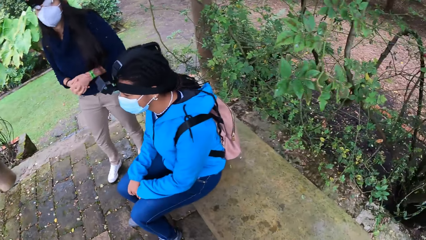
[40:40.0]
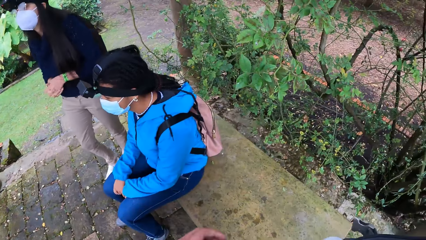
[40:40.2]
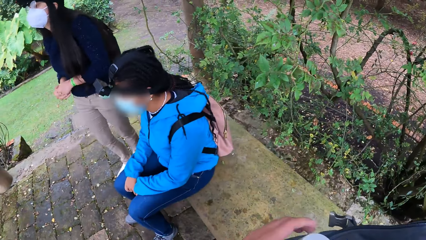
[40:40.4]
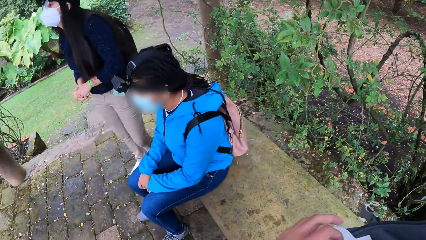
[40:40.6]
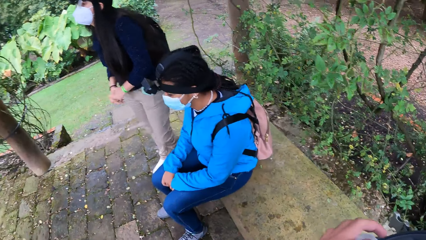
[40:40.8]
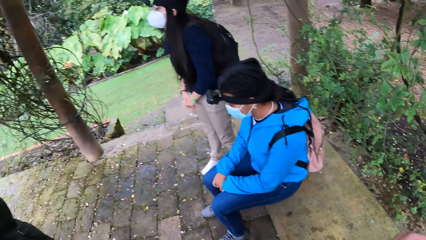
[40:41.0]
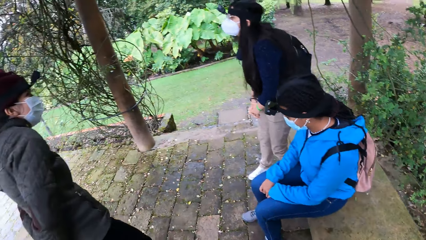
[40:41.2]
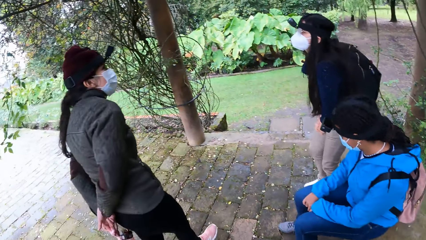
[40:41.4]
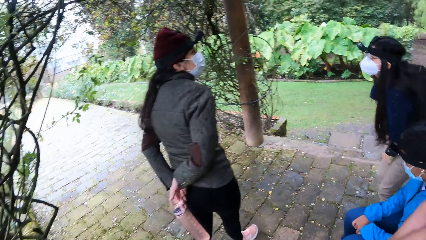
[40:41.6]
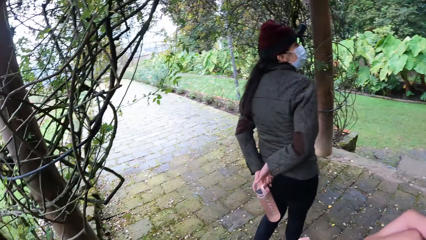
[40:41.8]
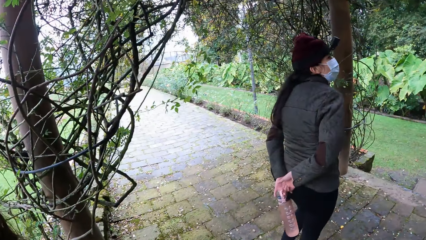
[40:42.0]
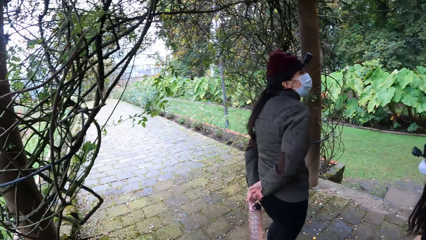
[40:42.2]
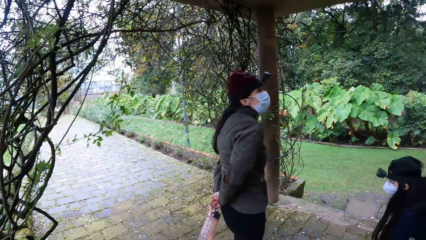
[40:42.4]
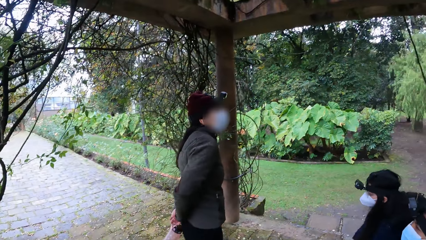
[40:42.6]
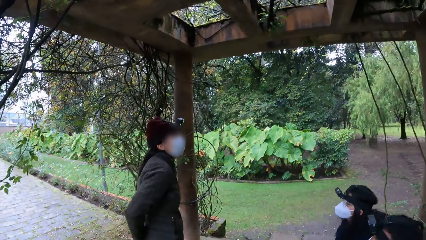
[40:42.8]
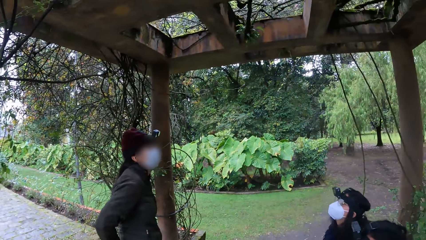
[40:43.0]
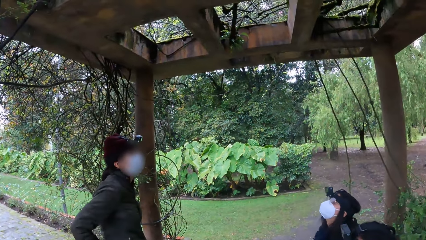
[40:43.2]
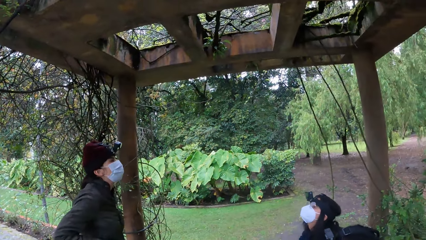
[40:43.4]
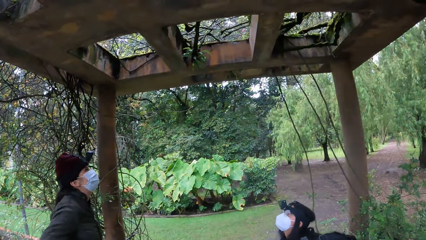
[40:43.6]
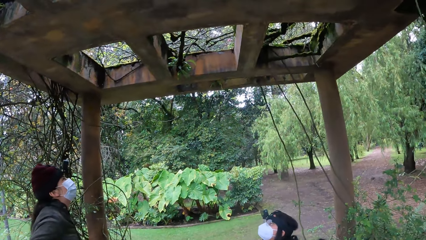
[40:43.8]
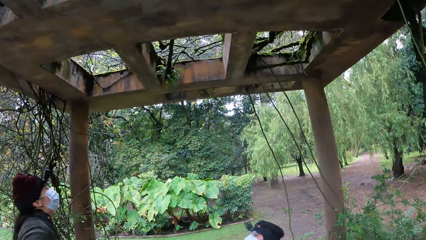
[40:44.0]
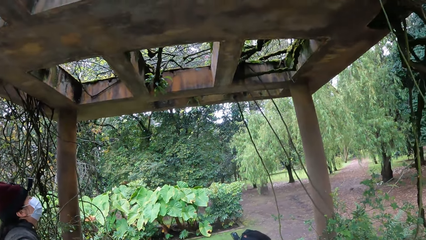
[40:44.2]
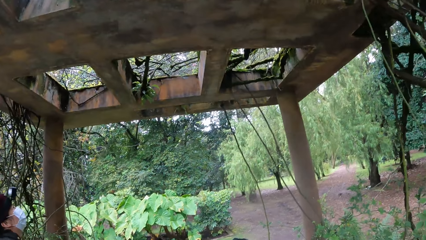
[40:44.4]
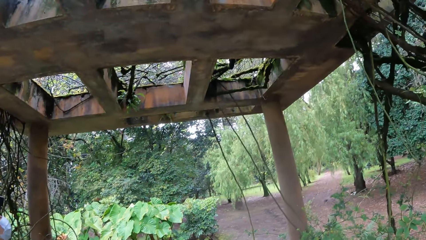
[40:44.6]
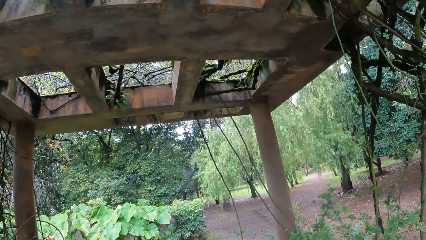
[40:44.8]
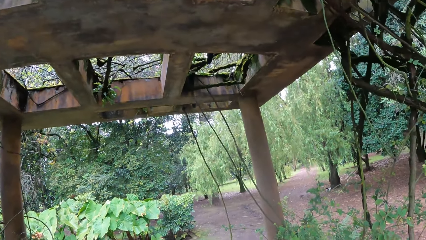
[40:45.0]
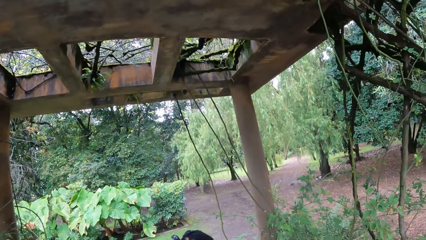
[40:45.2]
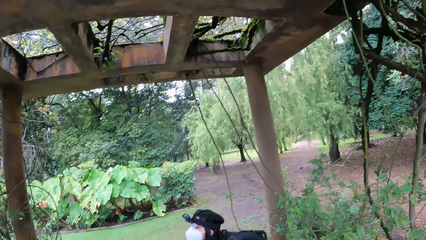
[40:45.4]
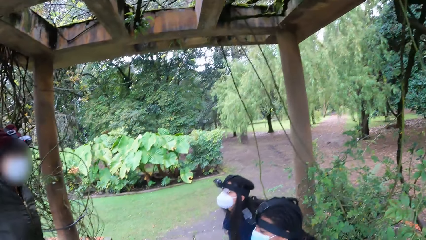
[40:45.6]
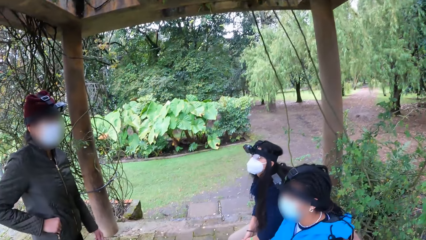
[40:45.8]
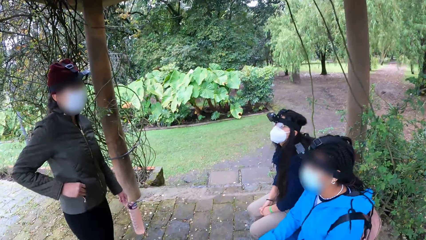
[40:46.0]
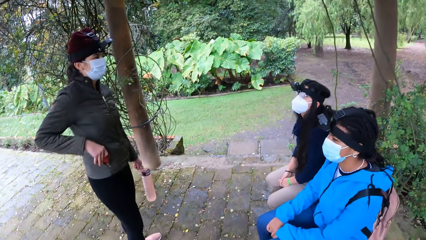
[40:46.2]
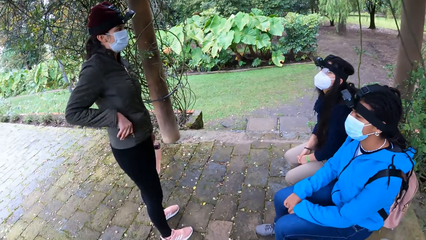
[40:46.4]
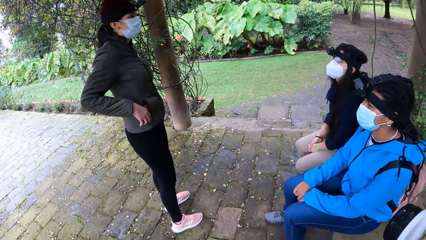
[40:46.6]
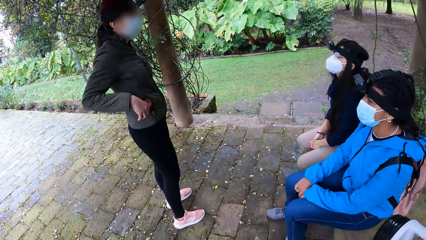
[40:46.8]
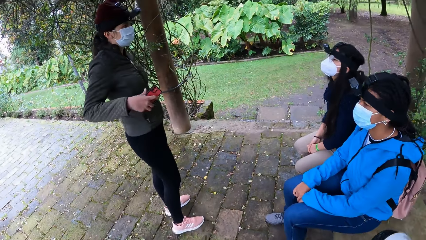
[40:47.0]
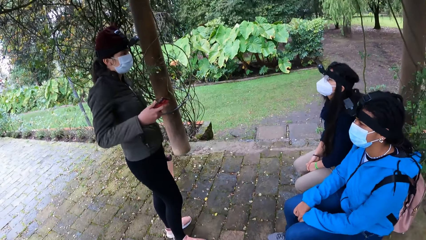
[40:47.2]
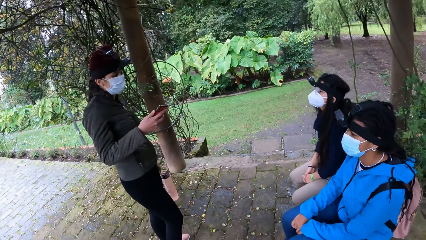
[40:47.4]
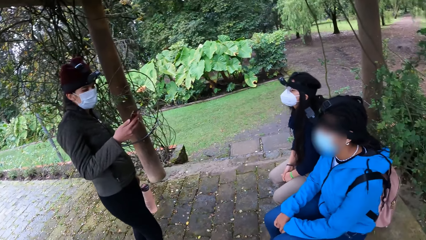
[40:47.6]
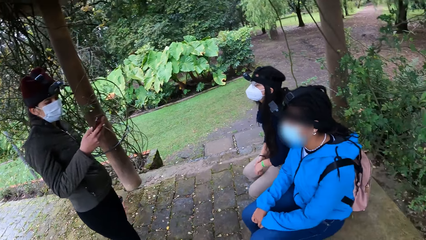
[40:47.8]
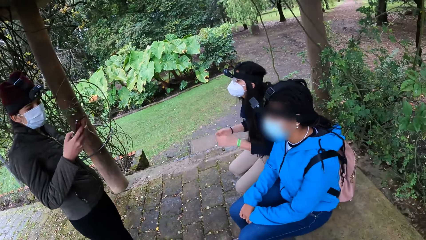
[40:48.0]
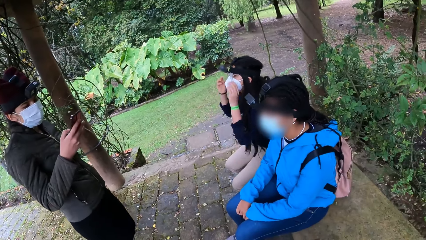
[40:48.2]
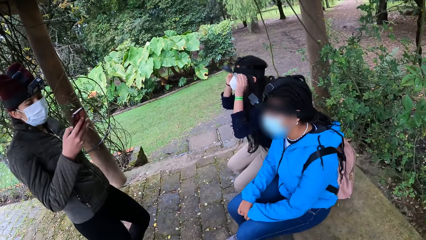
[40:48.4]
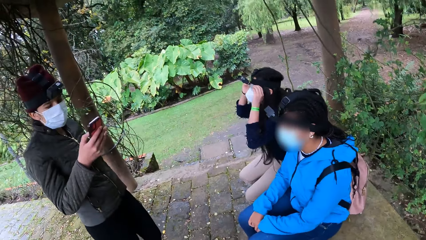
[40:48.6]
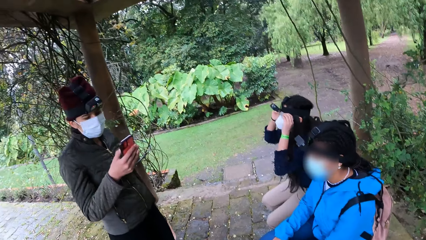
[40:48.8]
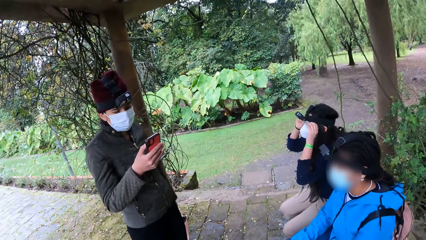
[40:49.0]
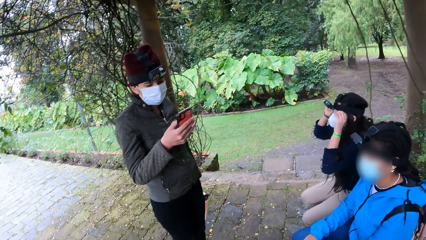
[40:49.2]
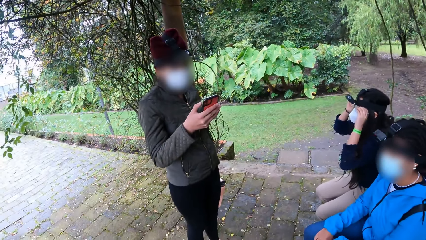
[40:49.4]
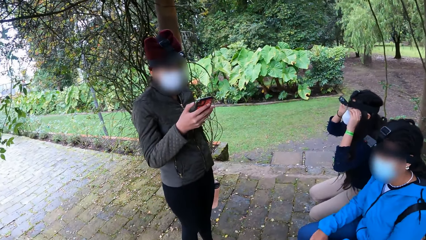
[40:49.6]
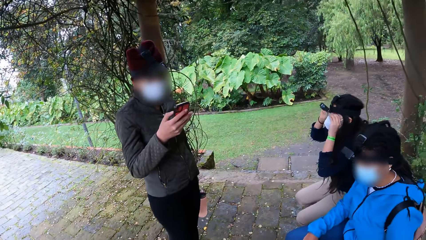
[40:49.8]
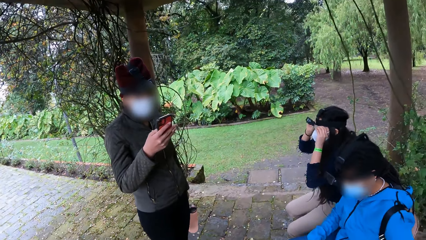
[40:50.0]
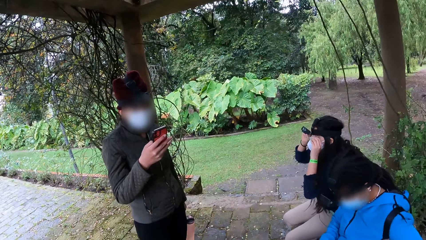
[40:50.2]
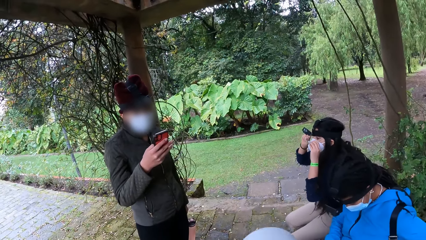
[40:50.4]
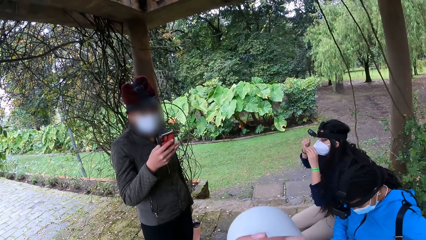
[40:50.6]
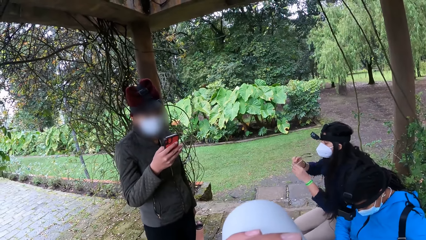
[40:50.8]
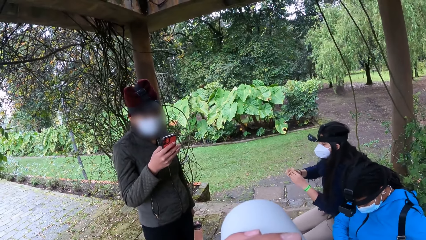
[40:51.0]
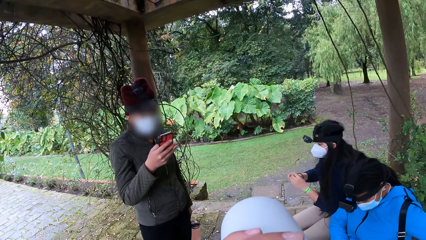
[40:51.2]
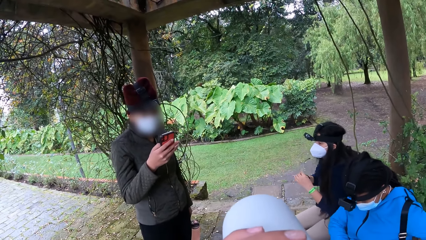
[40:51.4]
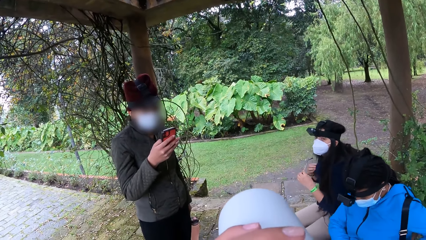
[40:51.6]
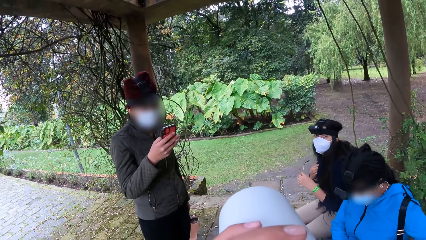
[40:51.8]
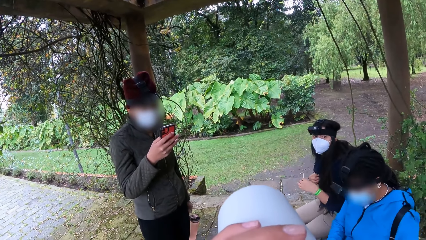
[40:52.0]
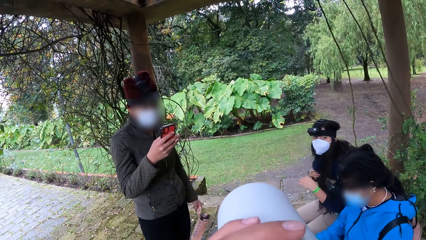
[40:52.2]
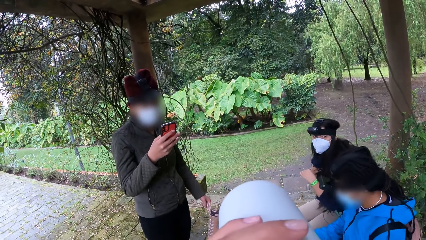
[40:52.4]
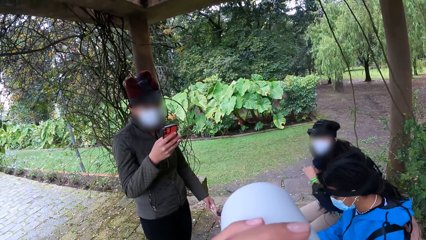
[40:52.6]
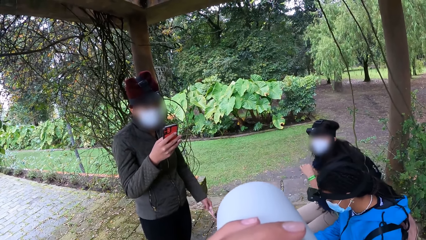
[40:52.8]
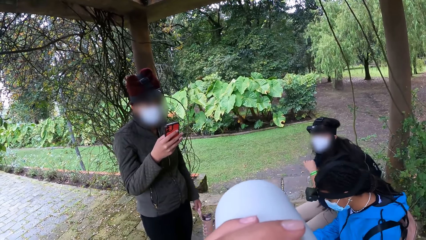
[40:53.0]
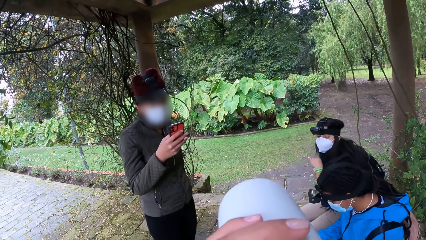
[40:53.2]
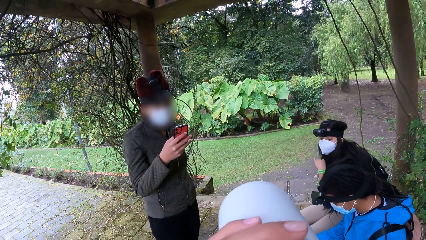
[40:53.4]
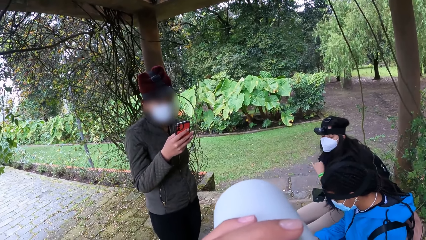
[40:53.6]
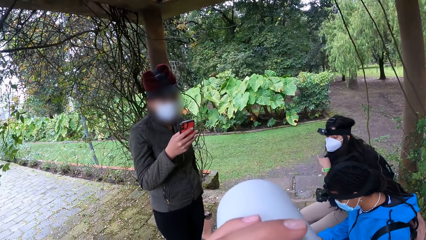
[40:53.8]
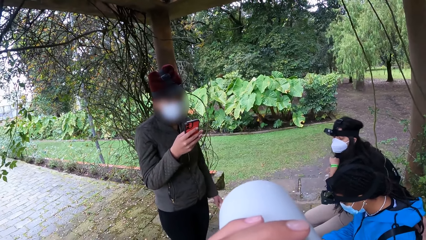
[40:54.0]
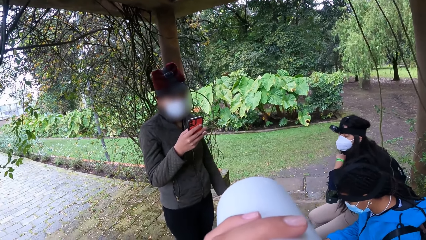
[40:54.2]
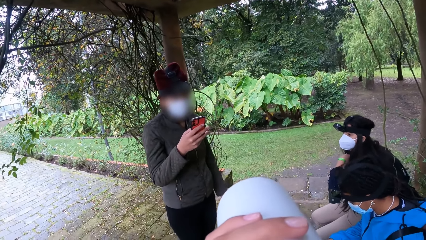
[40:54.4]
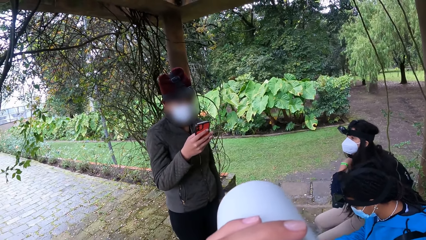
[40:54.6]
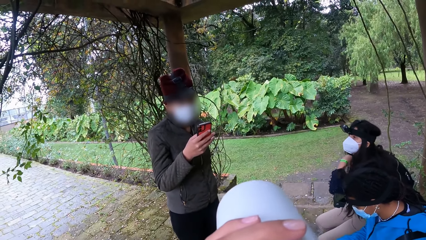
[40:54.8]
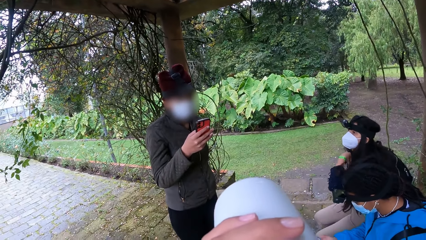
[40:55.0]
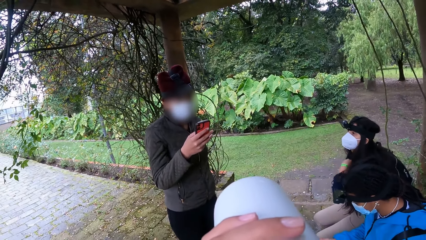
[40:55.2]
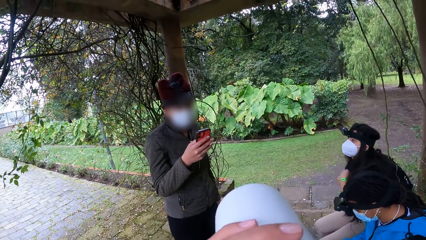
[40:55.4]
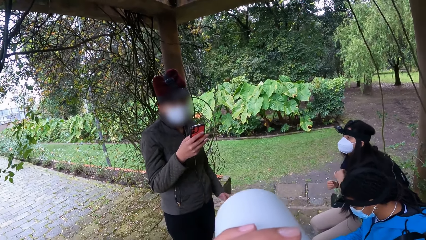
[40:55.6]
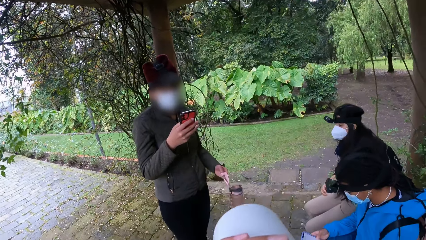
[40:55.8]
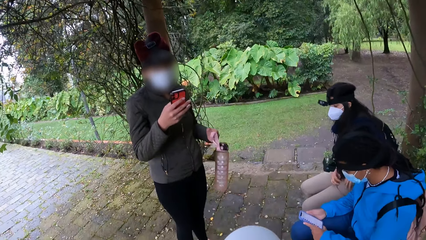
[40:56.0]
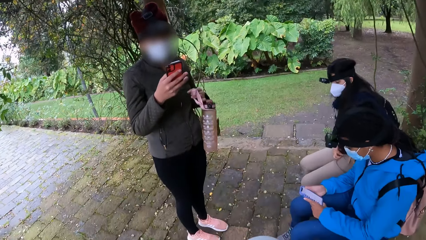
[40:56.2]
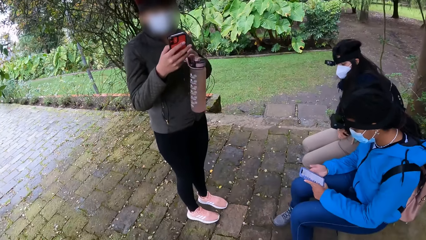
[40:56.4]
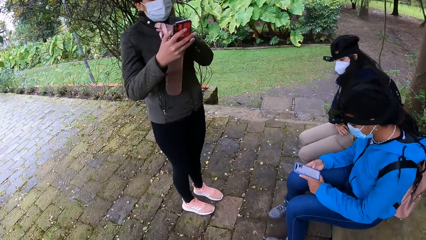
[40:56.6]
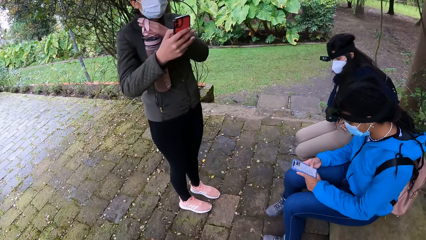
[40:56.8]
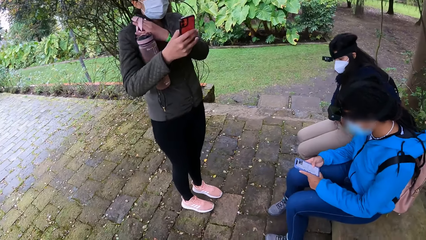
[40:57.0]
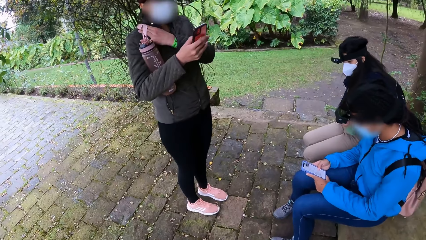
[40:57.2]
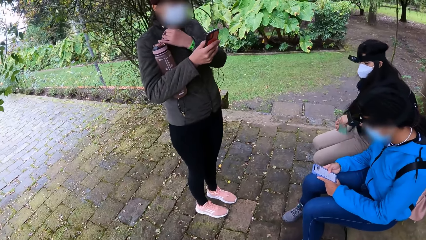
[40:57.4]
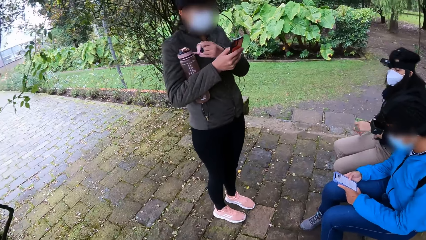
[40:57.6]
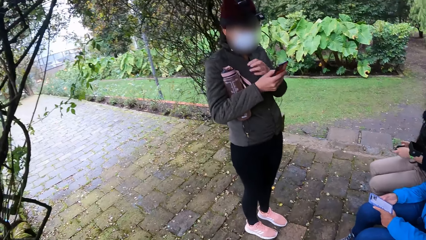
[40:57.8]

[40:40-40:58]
The woman sits on the bench below the shade. A girl takes out a phone from her jacket pocket with her right hand. She holds the phone with her right hand. She uses the phone. Another girl removes a pair of glasses from her face with both hands. The camera wearer drinks water from a bottle with her left hand. The second girl holds the pair of glasses with both hands. She touches her jacket with her right hand. The first girl swings the bottle with her left hand. The second girl hangs the pair of glasses on her jacket with her left hand. The second girl picks up a phone from her lap with her right hand. A third girl holds a phone with both hands. The second girl holds the phone with both hands.
